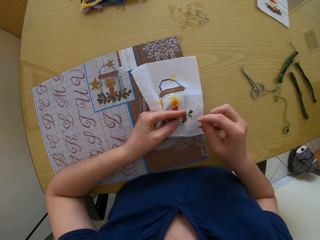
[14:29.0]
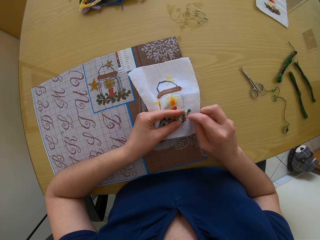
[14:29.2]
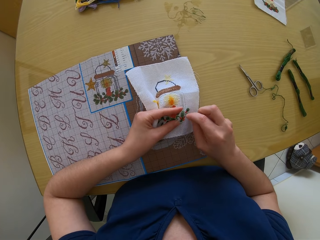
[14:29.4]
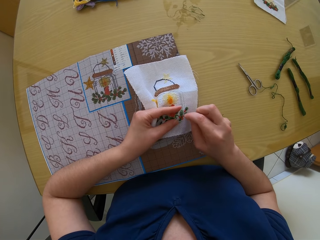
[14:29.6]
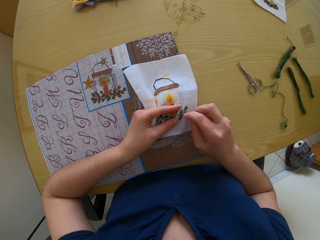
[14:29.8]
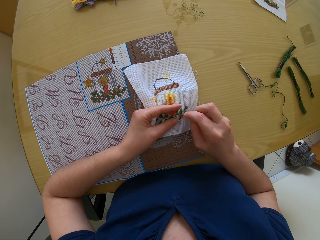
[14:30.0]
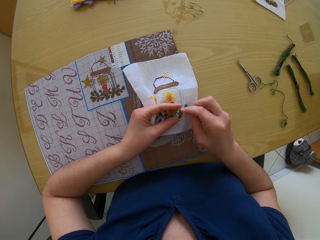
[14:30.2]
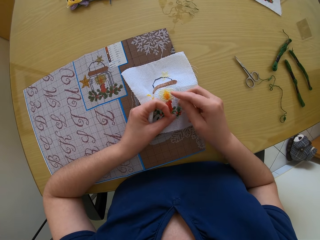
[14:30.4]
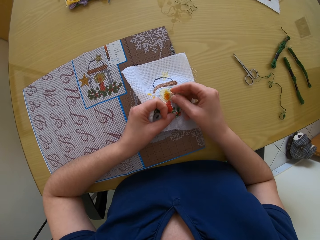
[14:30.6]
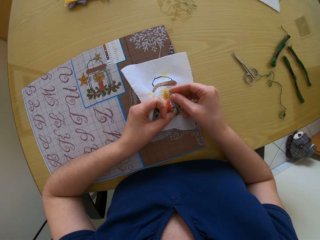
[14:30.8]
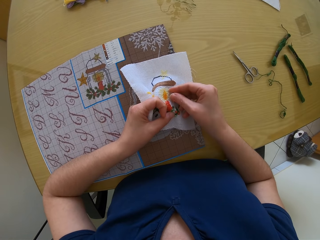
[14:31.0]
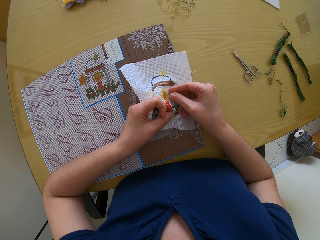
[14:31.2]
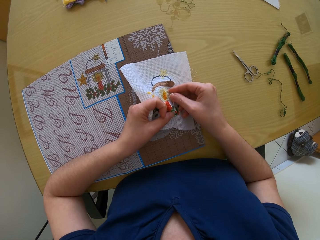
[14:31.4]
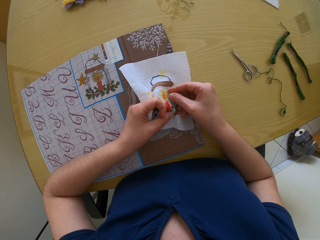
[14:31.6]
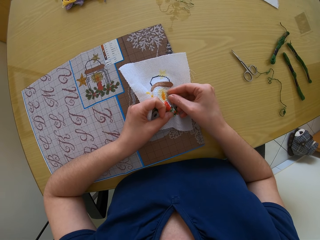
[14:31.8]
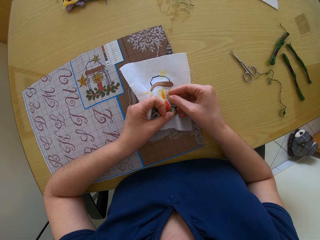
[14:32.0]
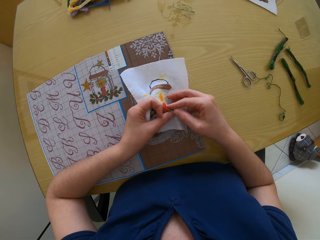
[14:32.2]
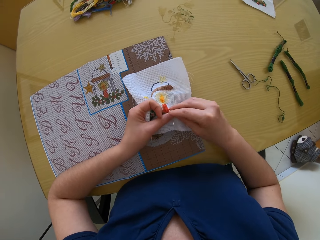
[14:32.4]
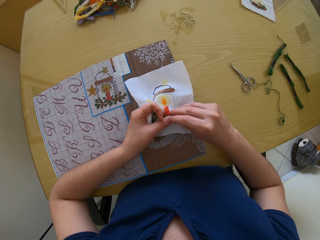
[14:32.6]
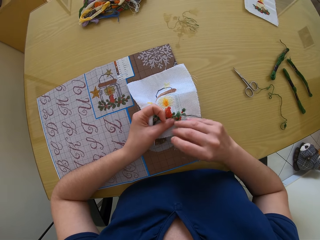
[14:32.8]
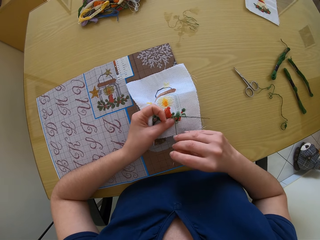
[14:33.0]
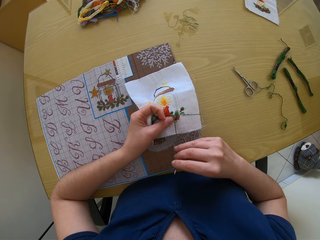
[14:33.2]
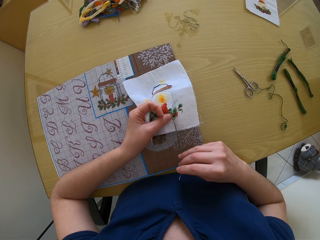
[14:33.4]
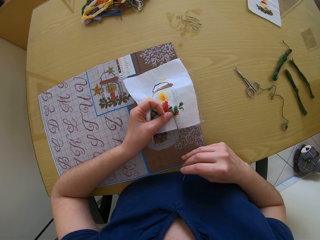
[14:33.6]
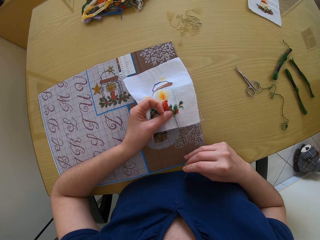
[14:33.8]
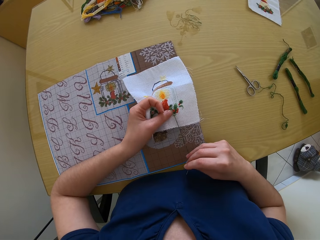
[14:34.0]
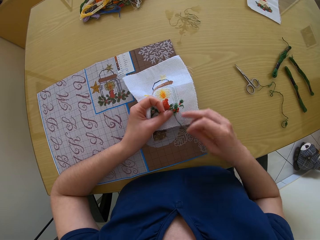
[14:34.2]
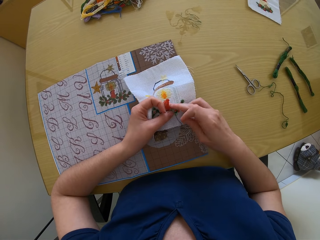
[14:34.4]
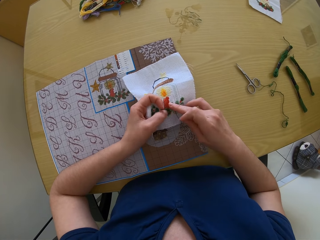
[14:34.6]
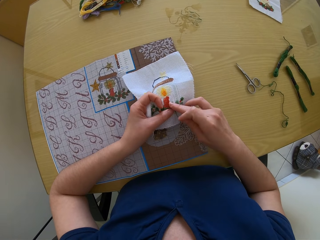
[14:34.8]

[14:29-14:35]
The camera wearer makes an embroidery on the piece of cloth with the needle and thread in her right hand.

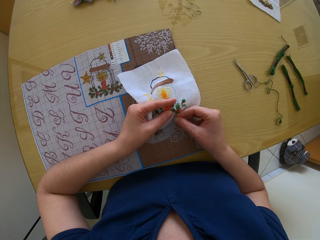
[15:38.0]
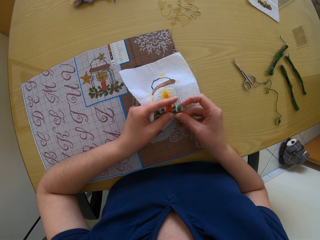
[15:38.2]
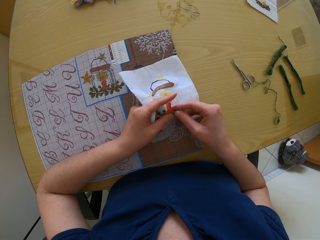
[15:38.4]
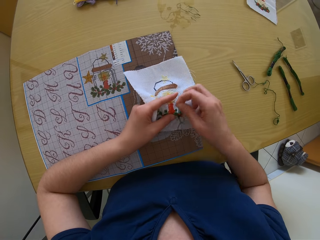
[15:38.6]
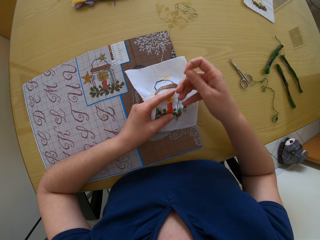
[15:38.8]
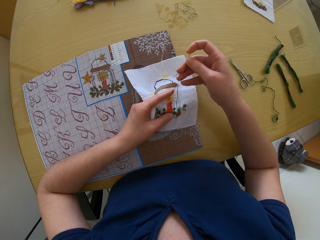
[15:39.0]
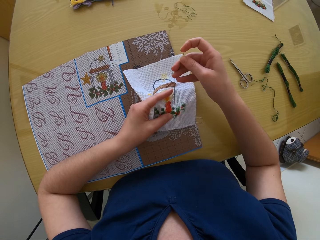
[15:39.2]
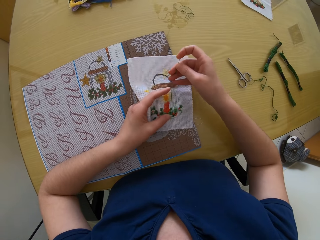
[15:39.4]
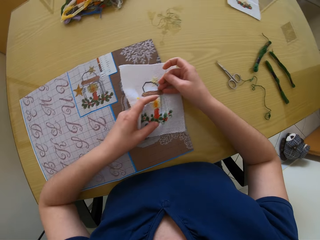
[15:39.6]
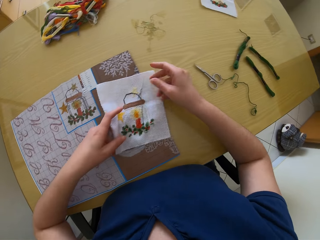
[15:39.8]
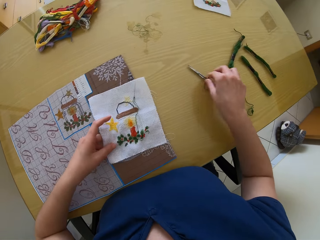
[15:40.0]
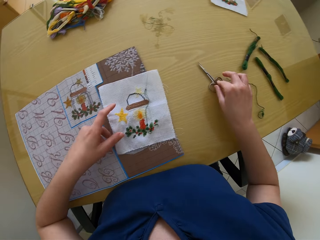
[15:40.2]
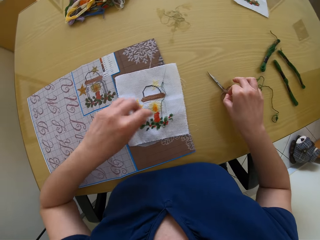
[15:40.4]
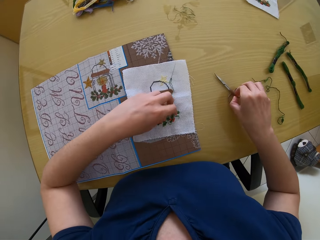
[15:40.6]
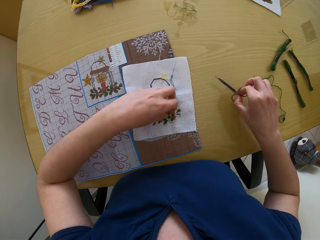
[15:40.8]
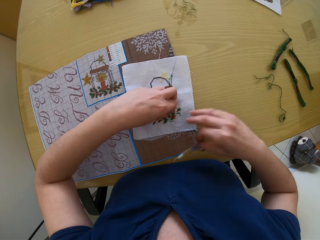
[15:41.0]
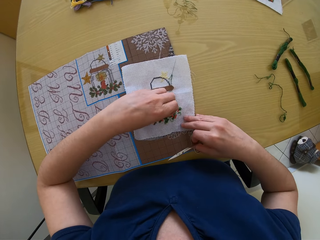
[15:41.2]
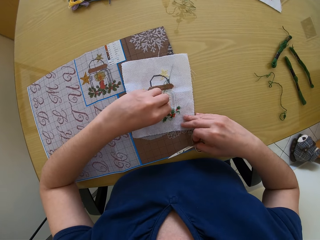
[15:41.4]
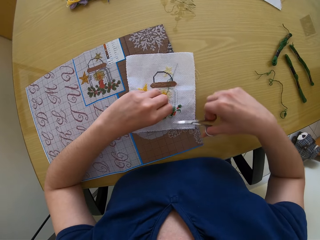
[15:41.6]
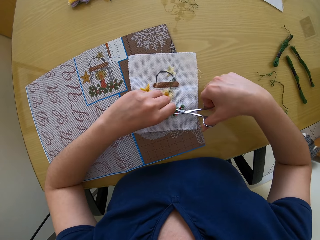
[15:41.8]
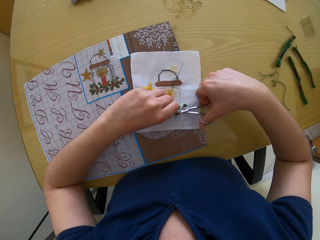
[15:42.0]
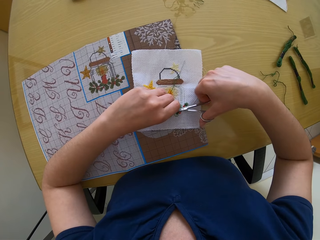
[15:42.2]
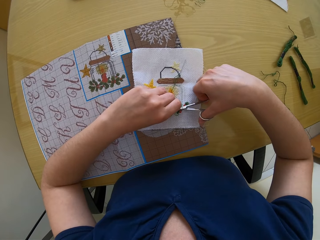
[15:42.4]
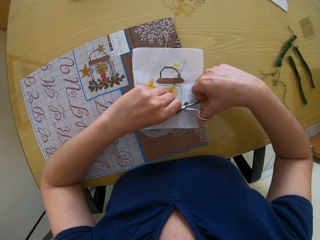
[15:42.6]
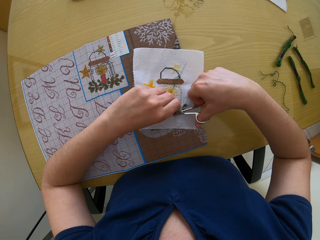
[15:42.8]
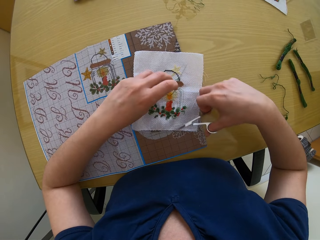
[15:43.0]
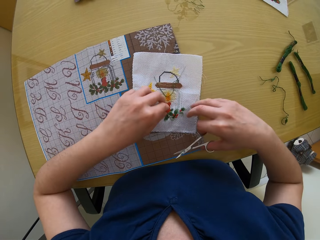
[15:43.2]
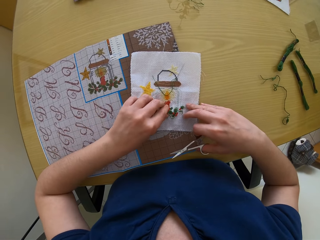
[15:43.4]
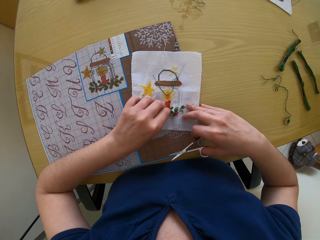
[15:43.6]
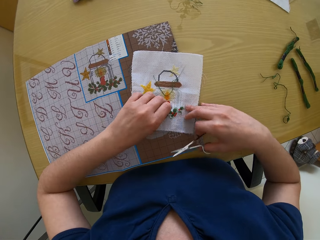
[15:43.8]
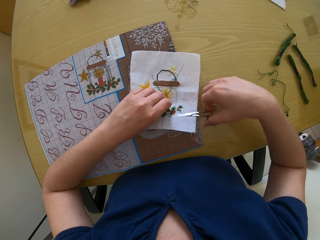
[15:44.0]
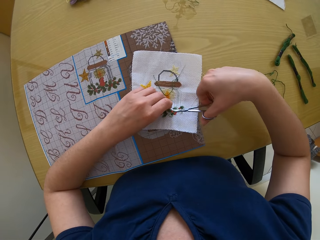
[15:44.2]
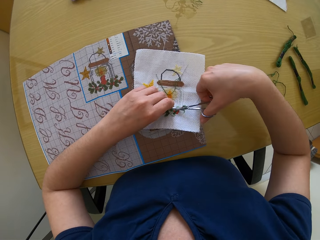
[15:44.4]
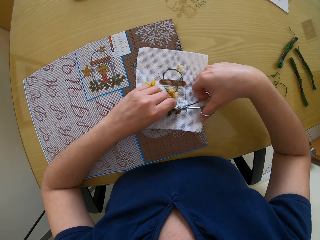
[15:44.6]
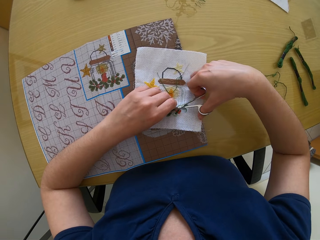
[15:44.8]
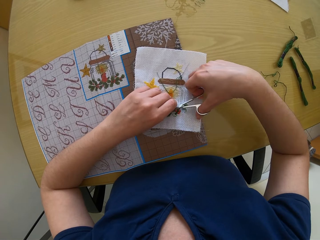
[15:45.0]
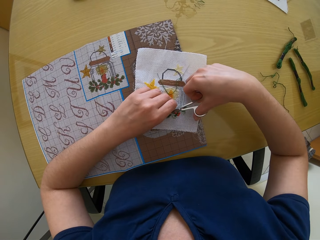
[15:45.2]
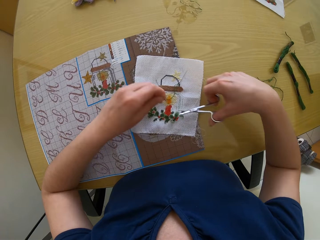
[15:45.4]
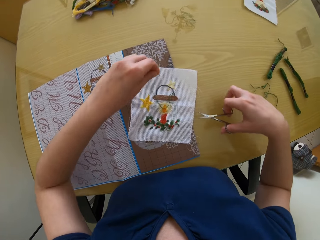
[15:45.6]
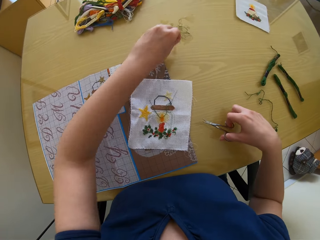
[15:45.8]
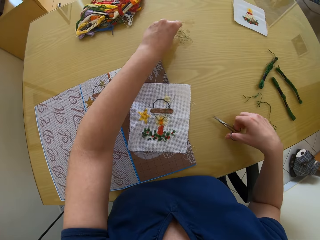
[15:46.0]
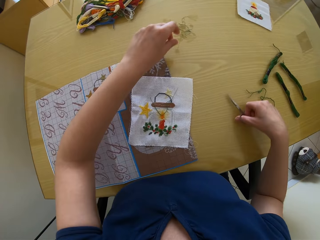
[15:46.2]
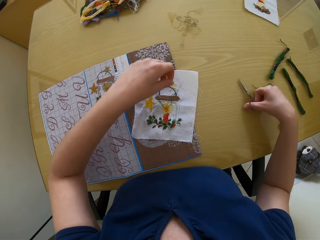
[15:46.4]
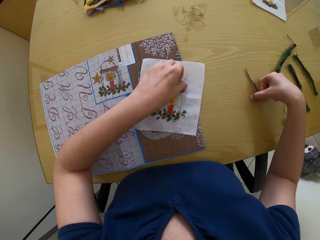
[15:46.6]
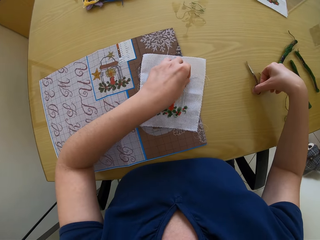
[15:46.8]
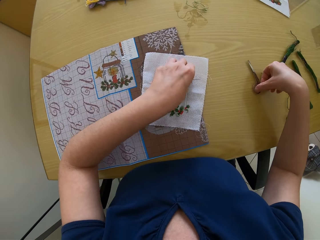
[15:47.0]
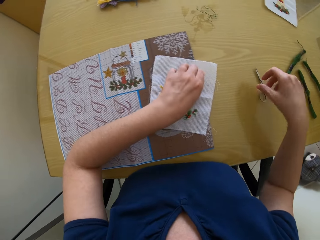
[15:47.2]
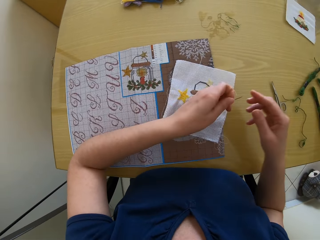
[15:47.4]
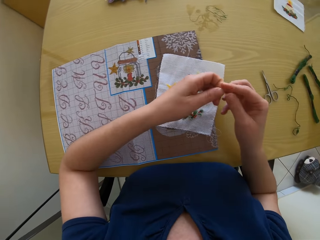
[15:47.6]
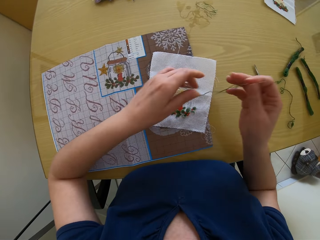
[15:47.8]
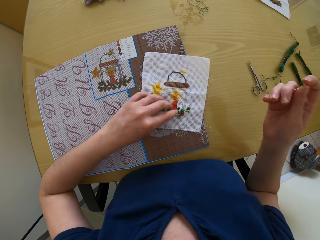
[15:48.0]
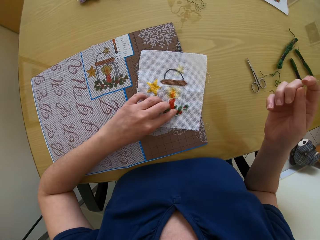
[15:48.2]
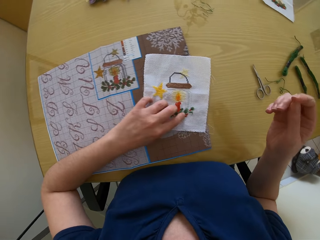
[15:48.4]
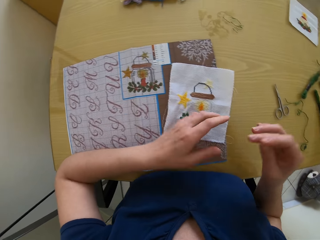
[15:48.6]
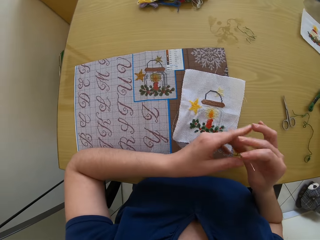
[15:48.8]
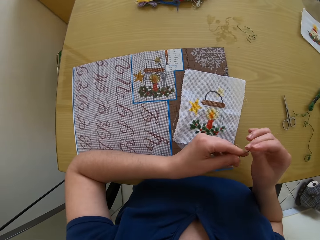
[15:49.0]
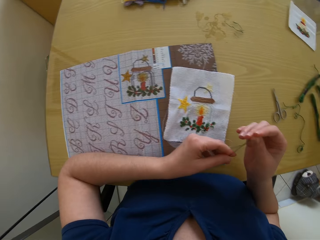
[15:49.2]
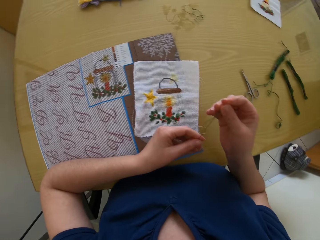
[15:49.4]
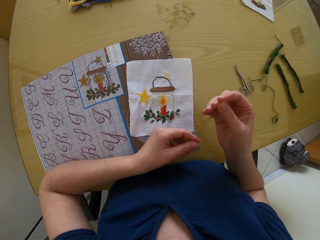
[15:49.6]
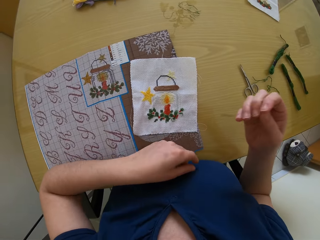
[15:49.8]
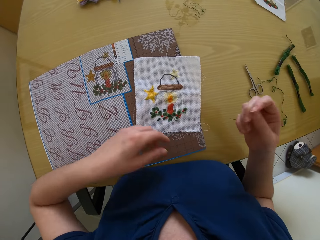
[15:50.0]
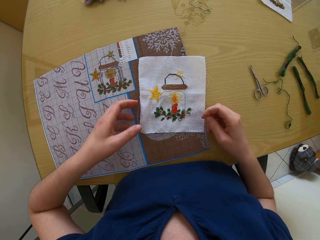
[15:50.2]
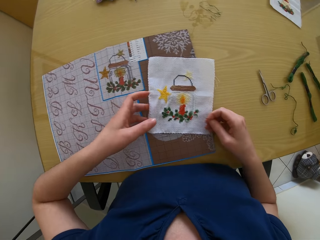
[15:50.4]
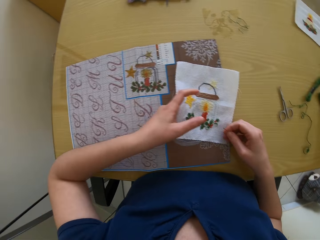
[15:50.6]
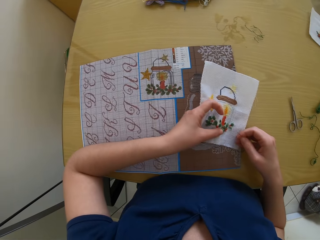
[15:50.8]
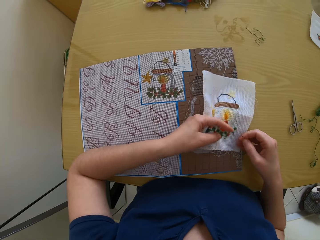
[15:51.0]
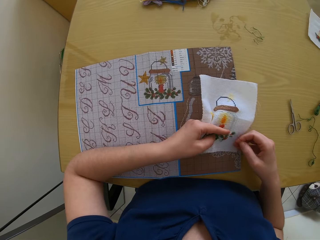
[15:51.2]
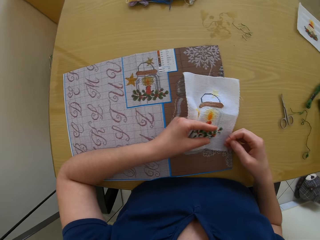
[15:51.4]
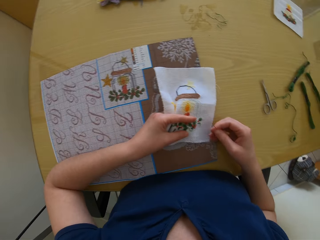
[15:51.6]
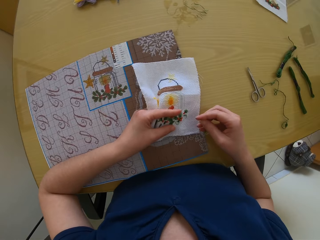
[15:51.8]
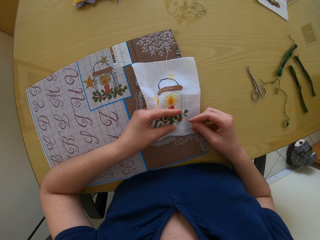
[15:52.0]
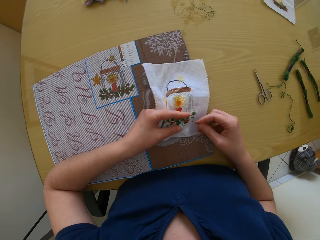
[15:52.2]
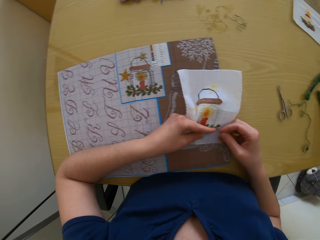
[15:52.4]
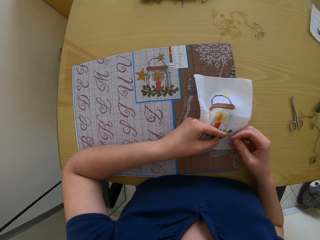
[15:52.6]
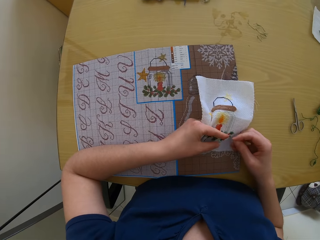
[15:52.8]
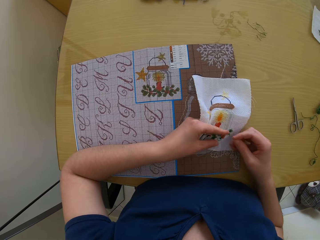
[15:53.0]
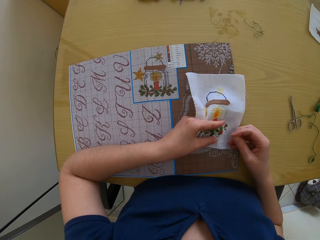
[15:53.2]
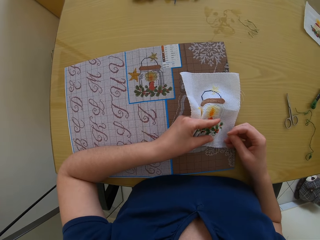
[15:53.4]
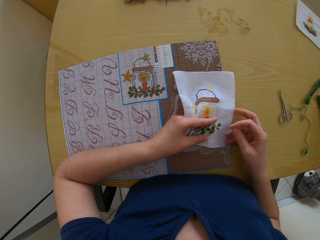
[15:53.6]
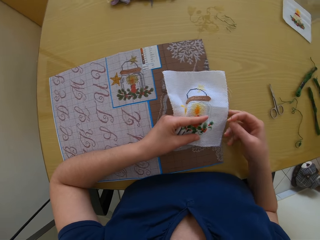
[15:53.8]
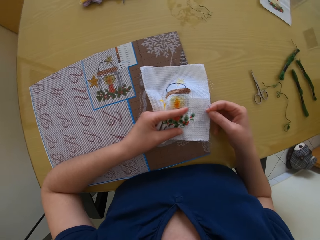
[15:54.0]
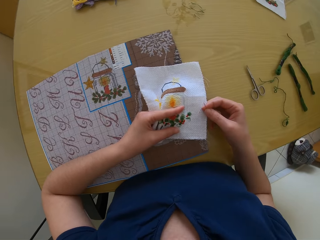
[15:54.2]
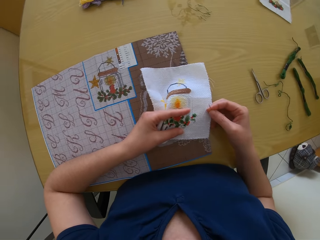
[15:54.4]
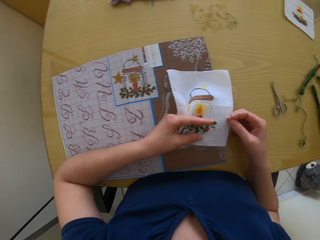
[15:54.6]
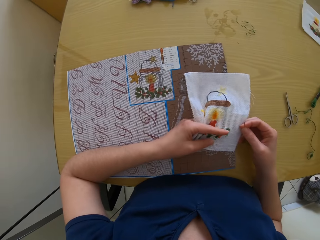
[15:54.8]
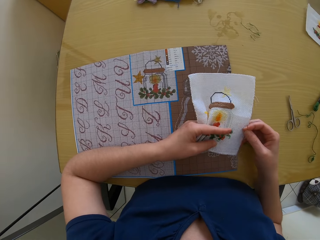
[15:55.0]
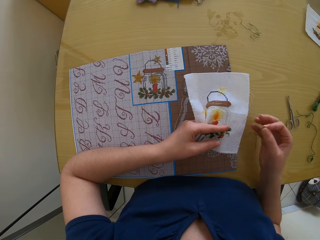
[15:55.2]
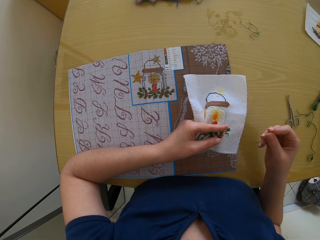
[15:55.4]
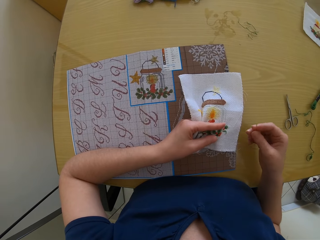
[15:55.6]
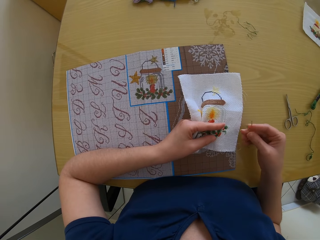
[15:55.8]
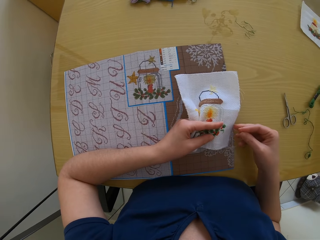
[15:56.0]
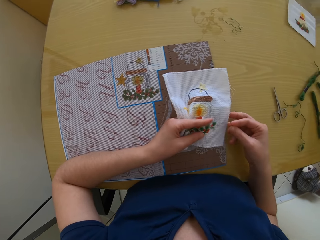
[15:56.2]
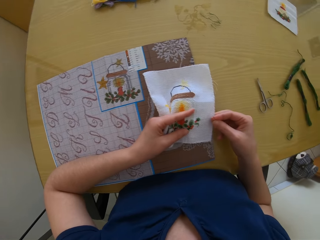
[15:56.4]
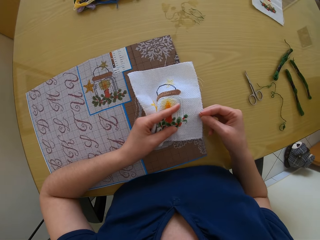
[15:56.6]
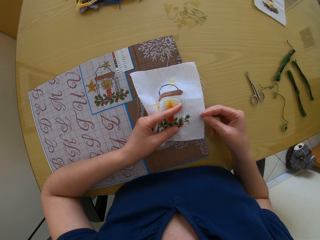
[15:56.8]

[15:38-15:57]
The camera wearer drops the needle and thread on the table. She picks the pair of scissors from the table with her right hand. She cuts the threads or yarn on the piece of cloth with the pair of scissors in her right hand. She drops the pair of scissors on the table. She picks the needle and thread from the table with her left hand. She takes the yarn out. She passes the needle and thread to her right hand. She sews the cloth.
